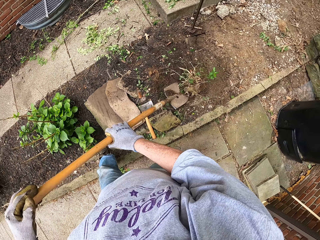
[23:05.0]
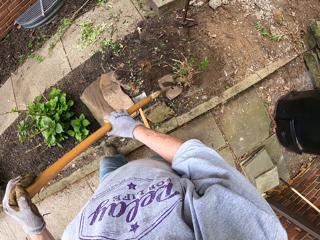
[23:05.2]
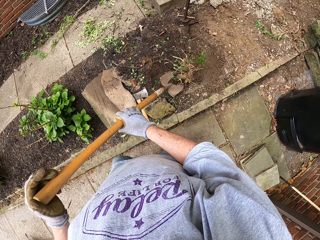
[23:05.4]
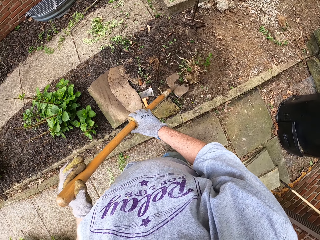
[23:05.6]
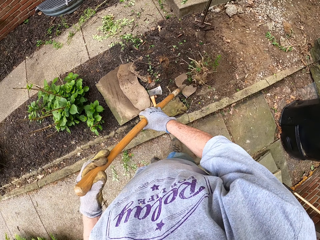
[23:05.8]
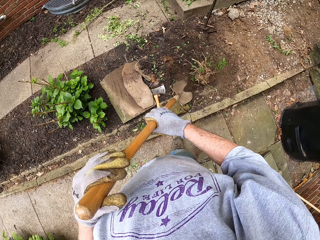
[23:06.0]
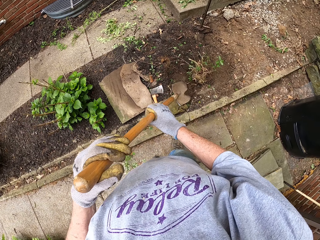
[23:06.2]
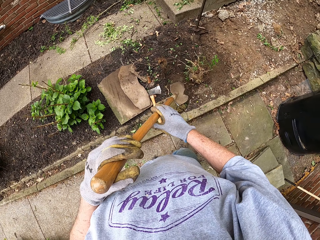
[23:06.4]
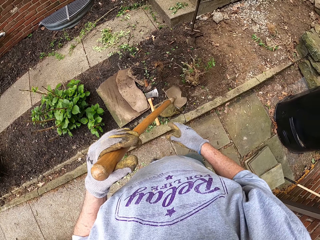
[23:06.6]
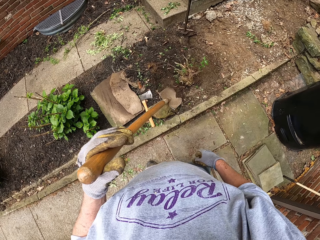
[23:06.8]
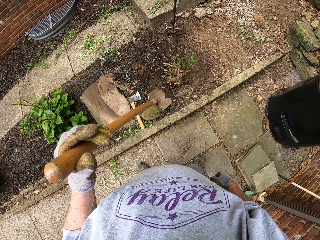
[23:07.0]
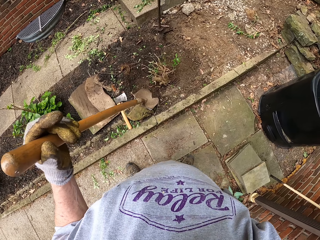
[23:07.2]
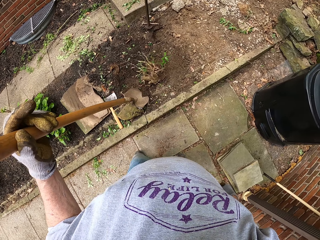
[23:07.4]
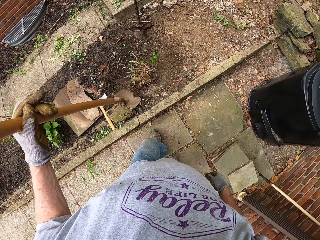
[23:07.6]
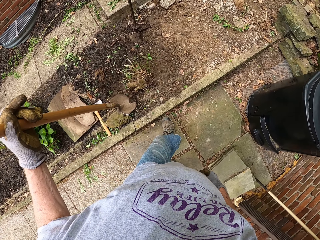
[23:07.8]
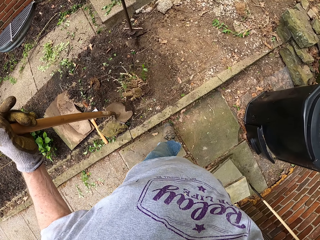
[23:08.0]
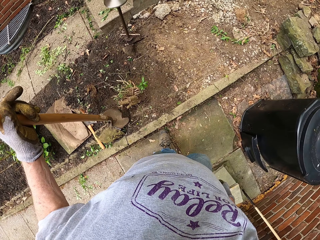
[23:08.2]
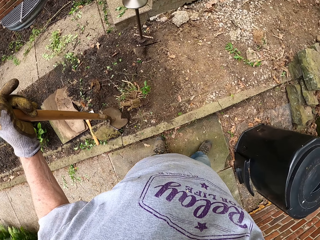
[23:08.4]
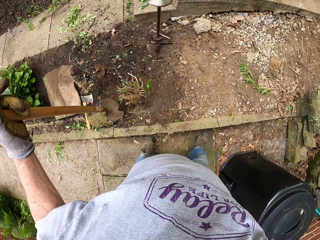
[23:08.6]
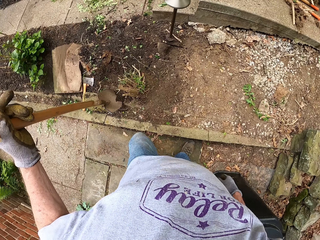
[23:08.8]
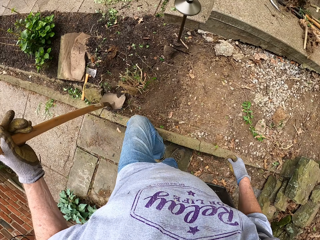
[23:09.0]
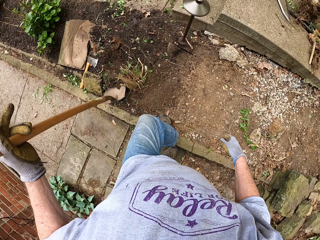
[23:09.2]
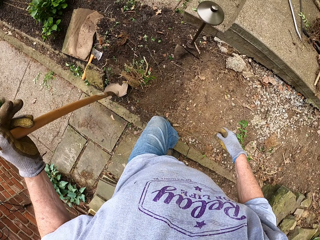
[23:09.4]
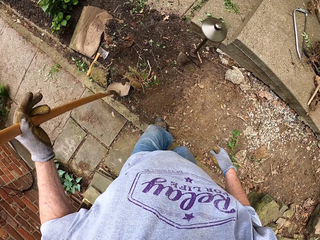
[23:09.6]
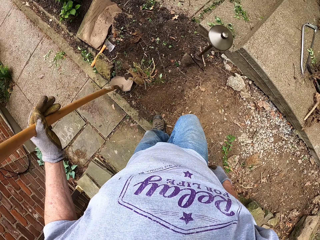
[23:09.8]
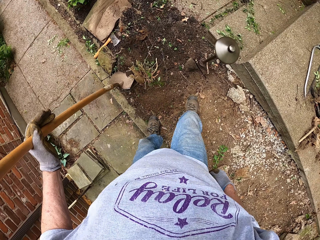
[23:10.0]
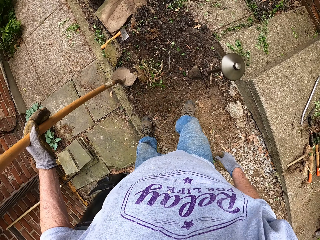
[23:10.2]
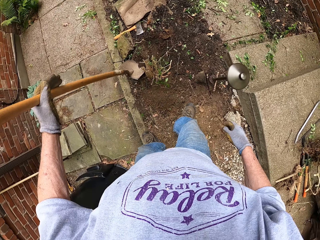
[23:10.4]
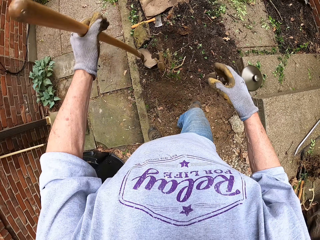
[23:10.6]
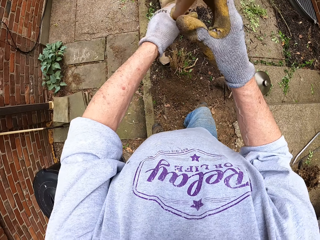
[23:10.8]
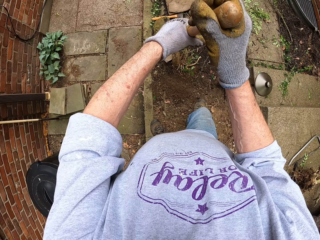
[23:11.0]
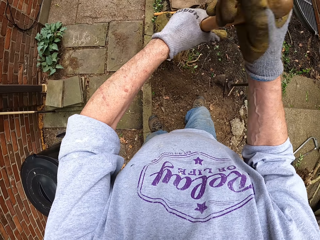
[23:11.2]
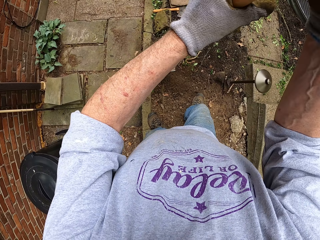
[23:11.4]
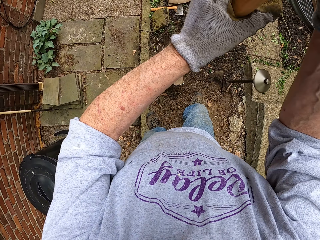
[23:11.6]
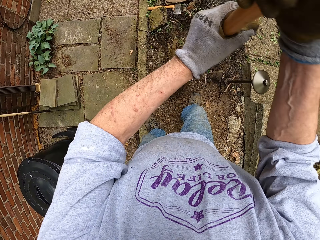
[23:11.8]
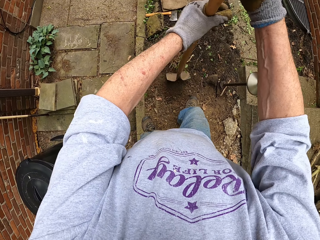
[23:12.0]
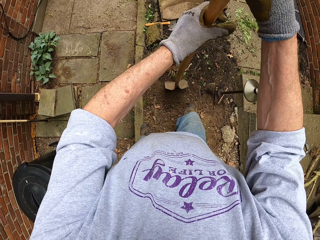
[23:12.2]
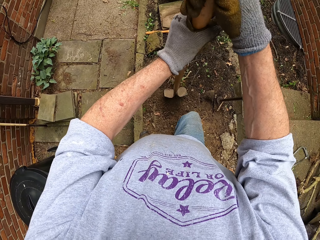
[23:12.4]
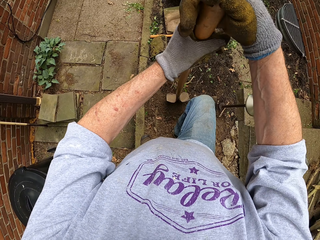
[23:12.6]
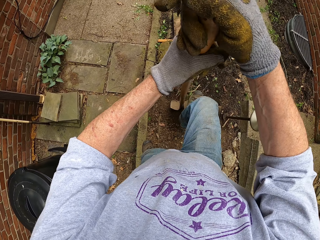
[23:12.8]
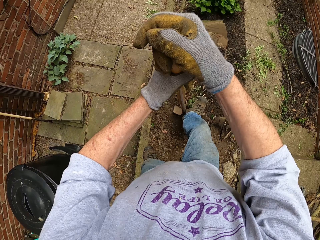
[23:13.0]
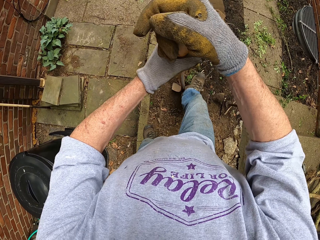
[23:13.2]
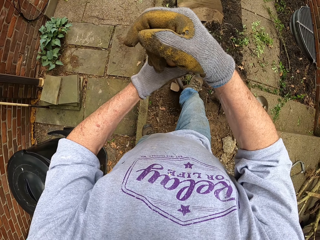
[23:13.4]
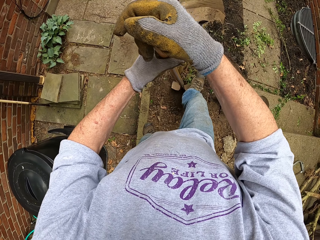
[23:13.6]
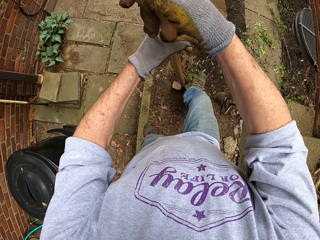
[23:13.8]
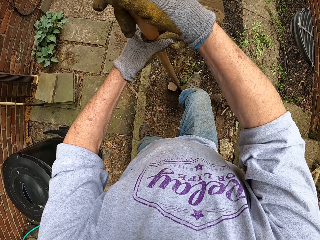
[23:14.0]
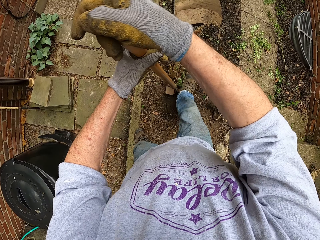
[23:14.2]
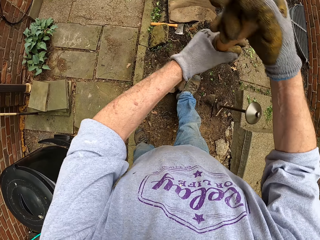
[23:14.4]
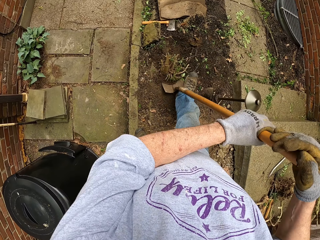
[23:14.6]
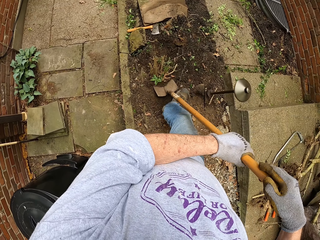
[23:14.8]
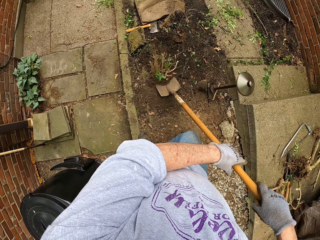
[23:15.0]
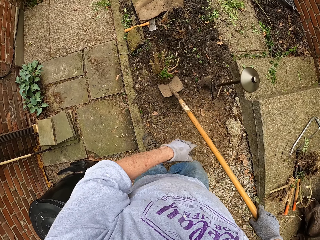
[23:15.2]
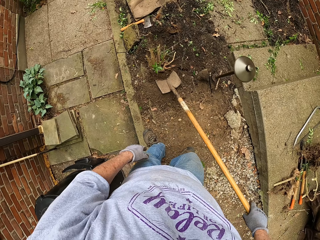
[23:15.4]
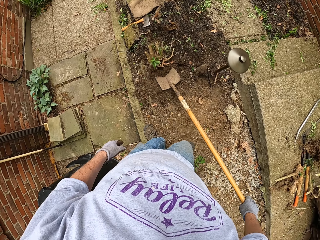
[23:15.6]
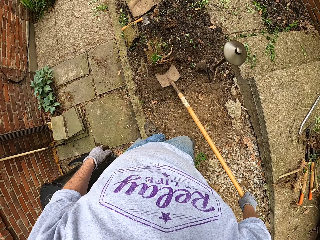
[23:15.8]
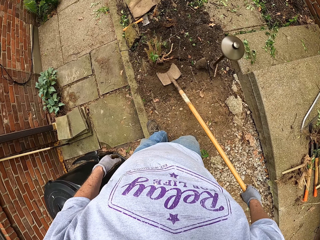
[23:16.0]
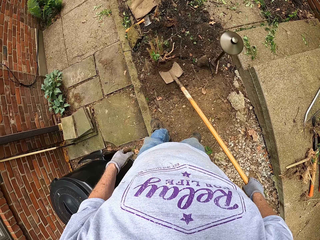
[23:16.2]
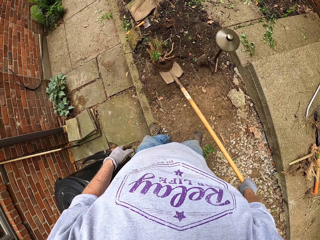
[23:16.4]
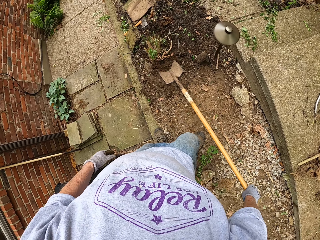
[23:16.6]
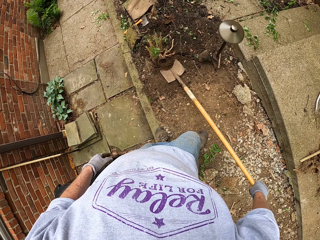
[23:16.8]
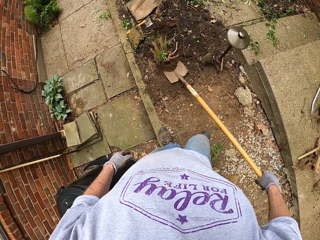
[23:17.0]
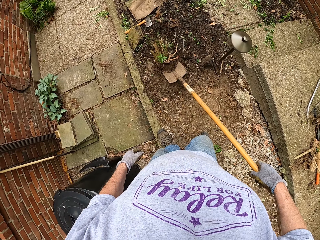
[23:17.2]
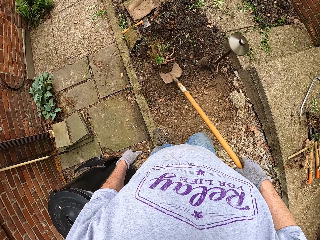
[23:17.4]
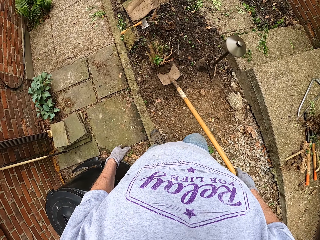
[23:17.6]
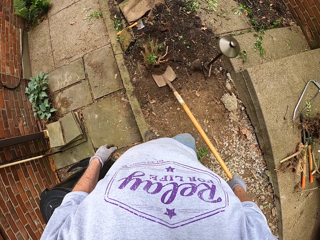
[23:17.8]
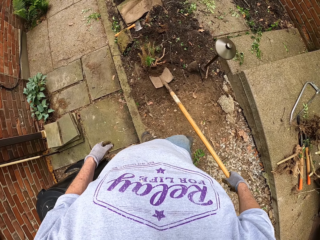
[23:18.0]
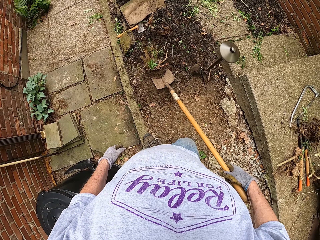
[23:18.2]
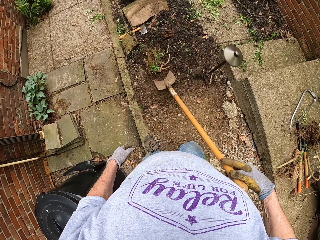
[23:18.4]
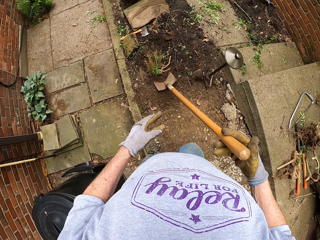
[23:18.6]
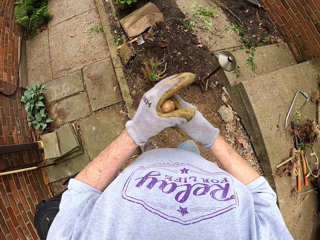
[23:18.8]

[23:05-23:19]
The camera wearer walks around the weed to the other side. He digs into the ground at the root of the stump of the weed with the shovel. He hits the shovel with his right foot. He tilts the shovel backward.

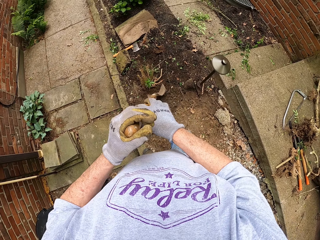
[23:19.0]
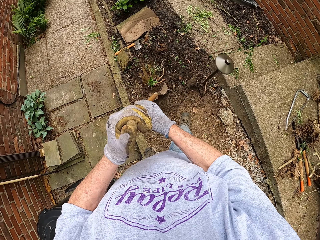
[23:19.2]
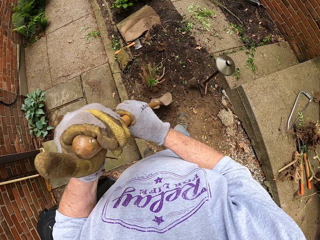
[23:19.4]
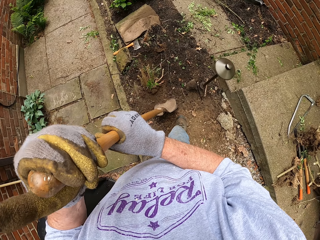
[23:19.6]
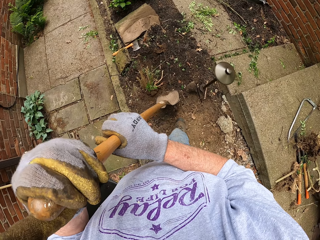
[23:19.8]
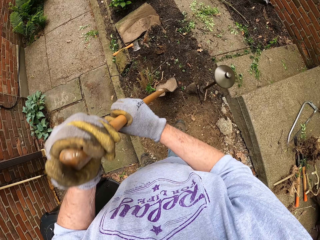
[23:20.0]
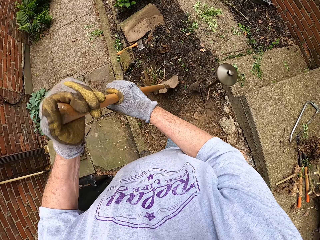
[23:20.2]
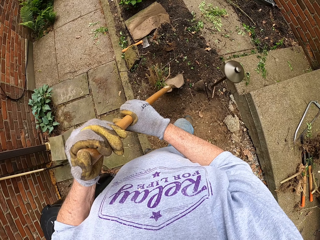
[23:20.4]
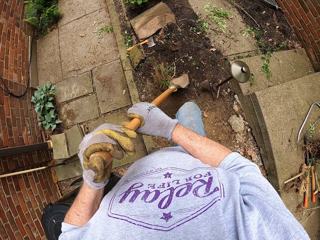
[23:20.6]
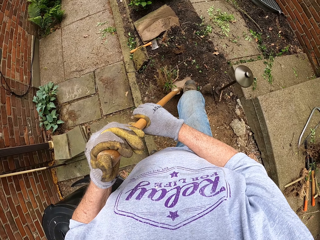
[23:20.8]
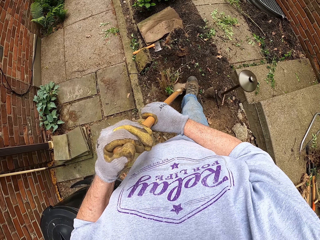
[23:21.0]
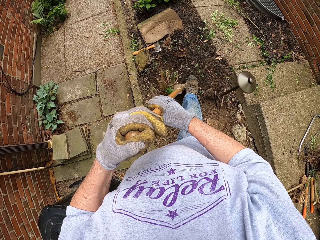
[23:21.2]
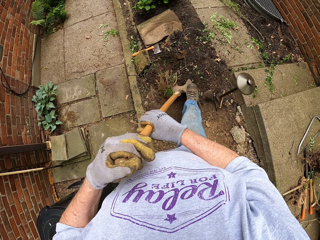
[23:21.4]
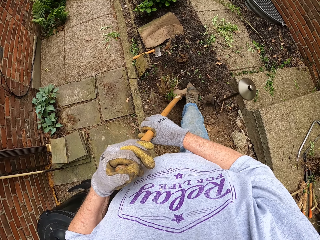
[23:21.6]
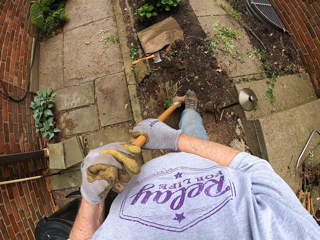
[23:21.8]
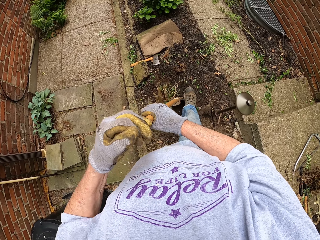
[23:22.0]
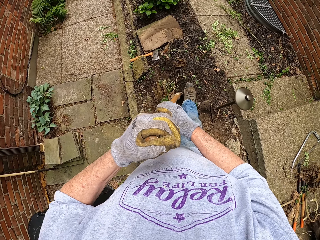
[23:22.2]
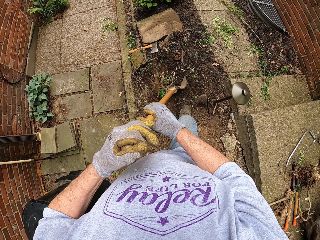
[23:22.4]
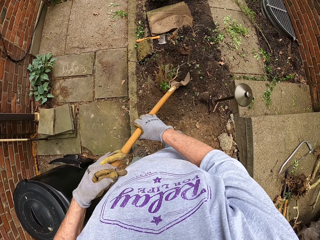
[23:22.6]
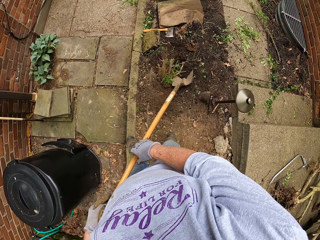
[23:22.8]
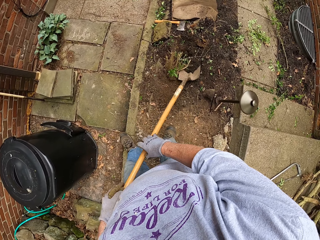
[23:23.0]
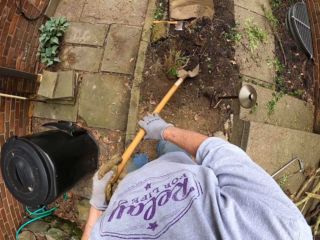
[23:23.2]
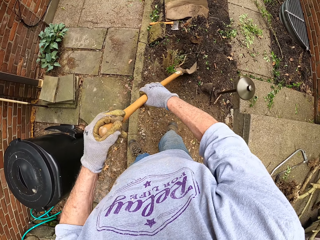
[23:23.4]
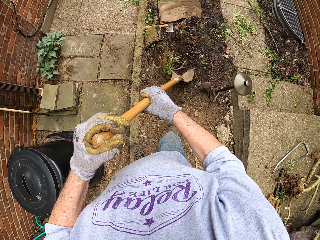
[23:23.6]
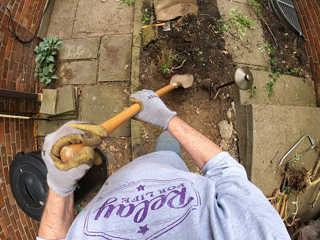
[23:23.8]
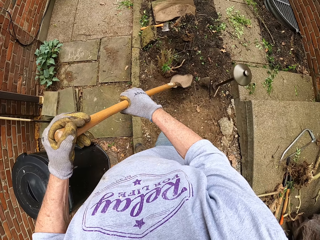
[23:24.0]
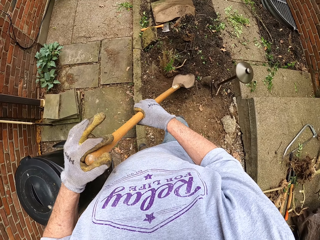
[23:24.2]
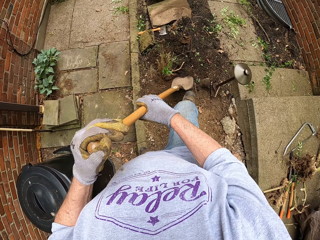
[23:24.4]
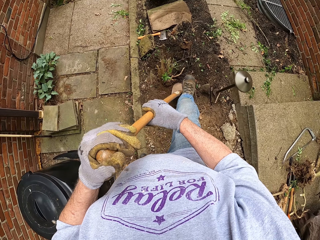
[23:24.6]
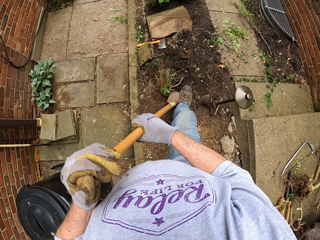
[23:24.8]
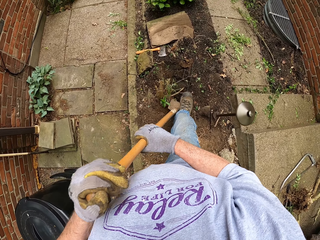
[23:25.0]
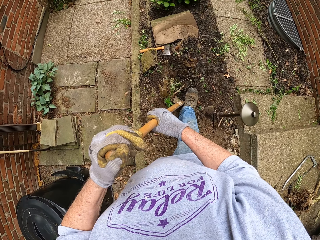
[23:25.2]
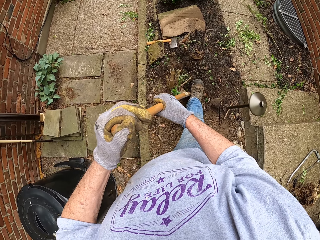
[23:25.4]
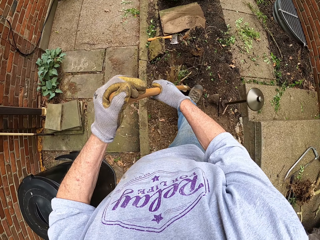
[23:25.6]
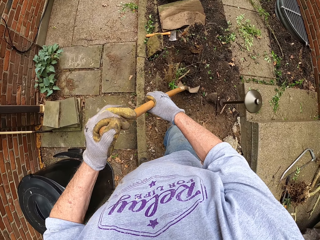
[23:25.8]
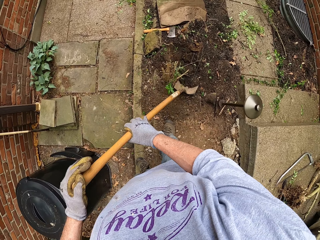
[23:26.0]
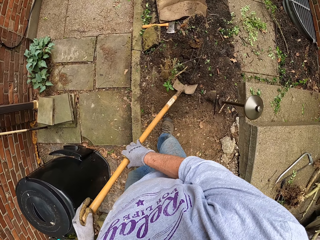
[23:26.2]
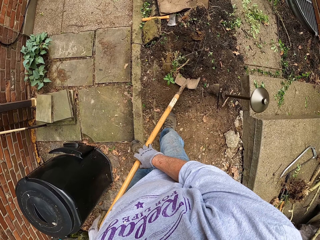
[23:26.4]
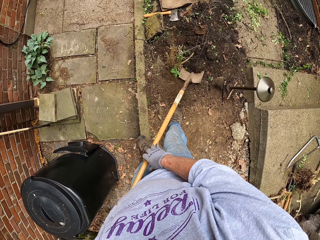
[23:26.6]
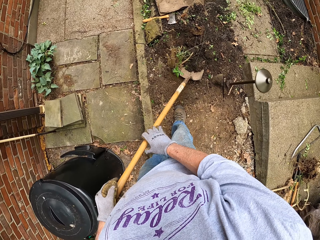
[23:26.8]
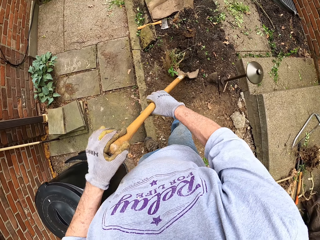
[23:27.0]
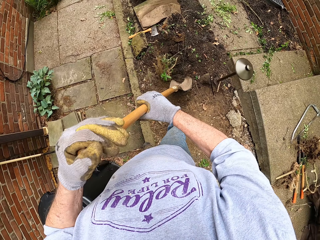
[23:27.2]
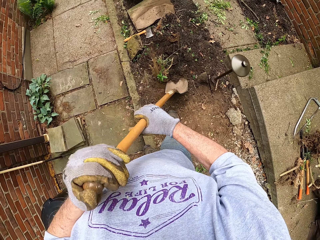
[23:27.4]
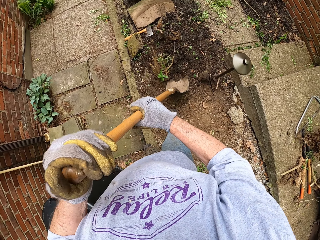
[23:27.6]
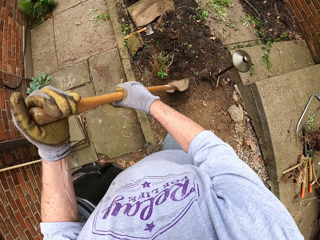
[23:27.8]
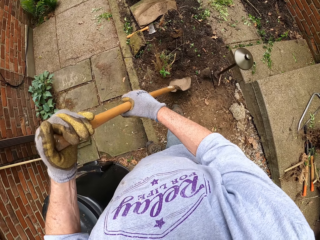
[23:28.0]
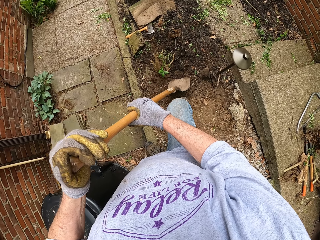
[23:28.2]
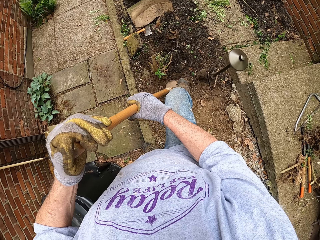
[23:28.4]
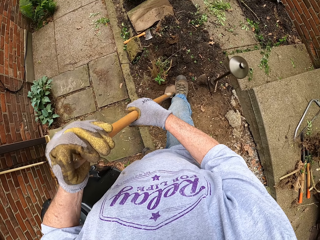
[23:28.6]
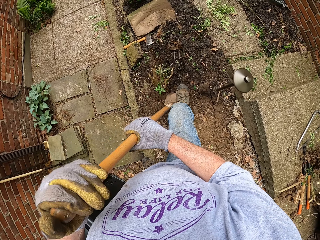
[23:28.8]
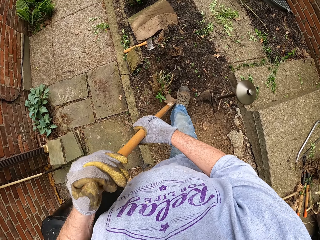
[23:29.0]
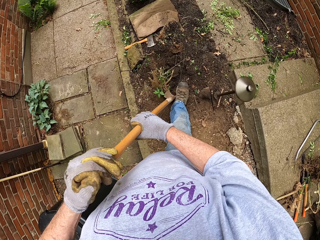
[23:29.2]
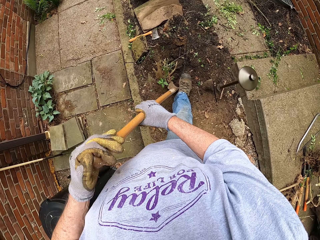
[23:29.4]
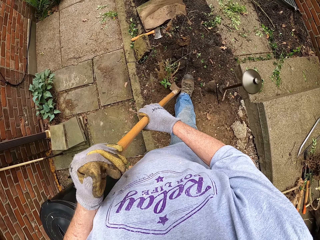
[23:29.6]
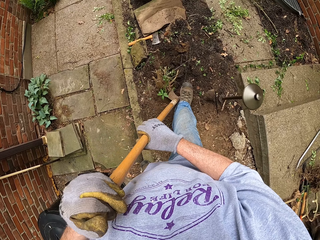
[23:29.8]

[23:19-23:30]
The camera wearer digs into the ground at the root of the stump of the weed with the shovel. He hits the shovel with his right foot. He tilts the shovel backward. He hits the shovel with his right foot. He tilts the shovel backward. He hits the shovel with his right foot.
